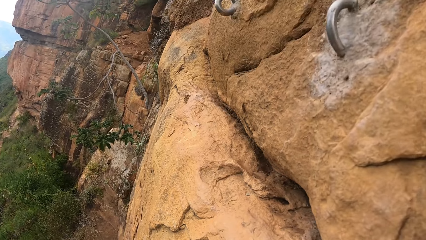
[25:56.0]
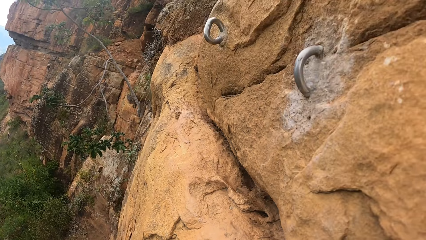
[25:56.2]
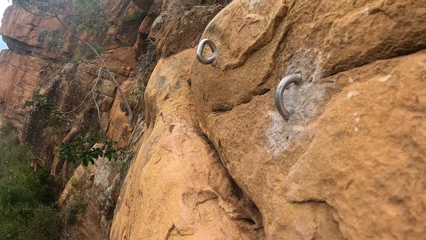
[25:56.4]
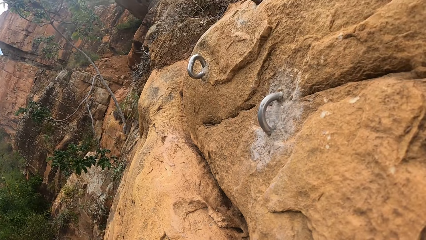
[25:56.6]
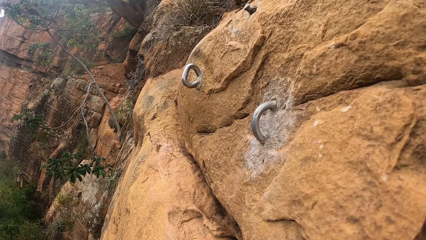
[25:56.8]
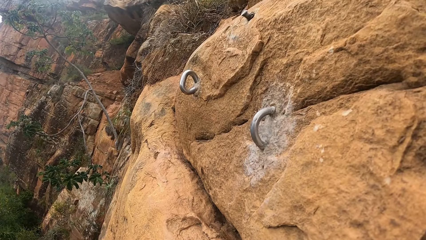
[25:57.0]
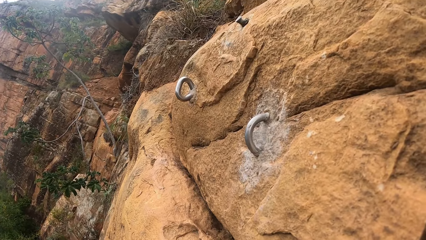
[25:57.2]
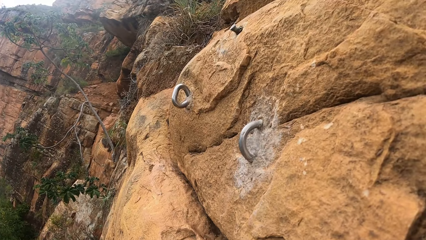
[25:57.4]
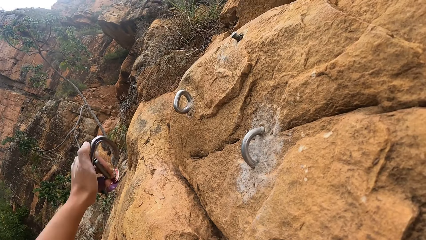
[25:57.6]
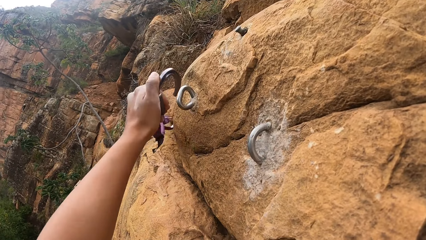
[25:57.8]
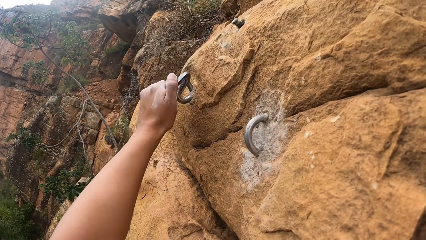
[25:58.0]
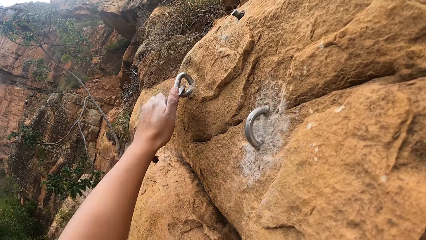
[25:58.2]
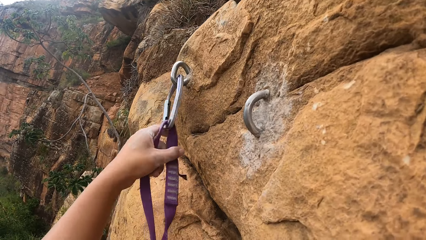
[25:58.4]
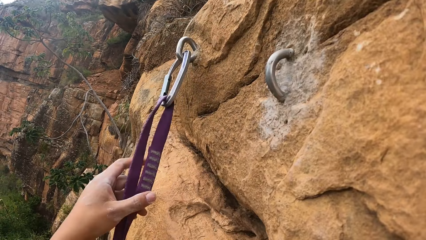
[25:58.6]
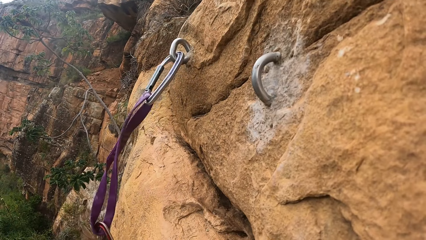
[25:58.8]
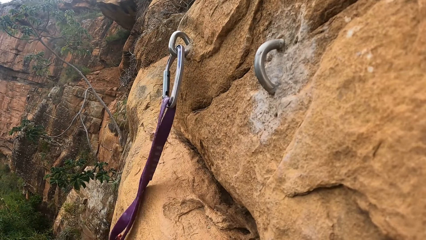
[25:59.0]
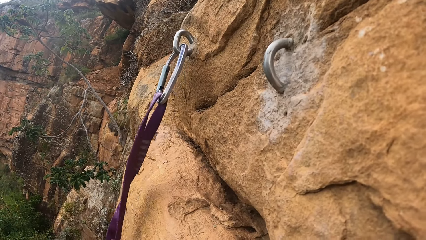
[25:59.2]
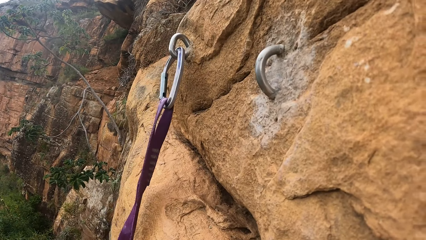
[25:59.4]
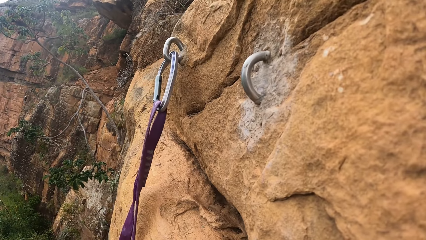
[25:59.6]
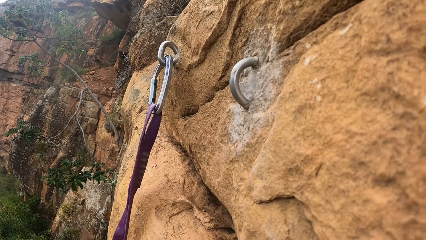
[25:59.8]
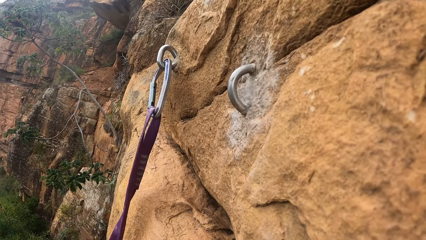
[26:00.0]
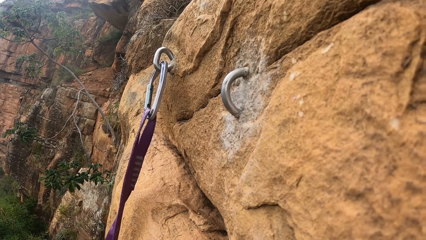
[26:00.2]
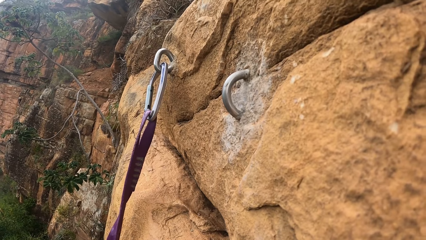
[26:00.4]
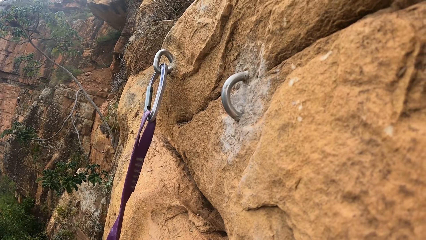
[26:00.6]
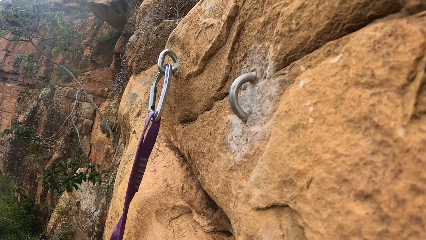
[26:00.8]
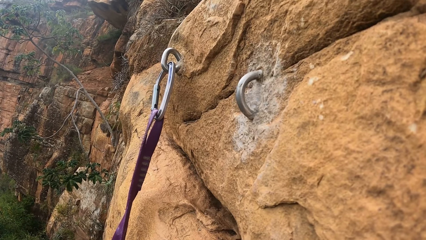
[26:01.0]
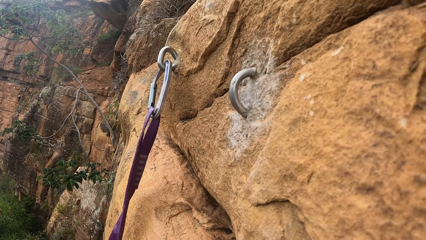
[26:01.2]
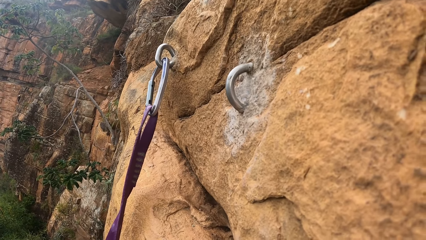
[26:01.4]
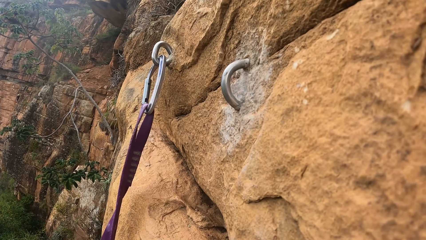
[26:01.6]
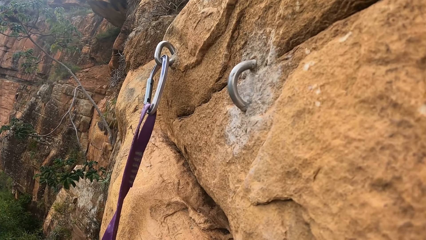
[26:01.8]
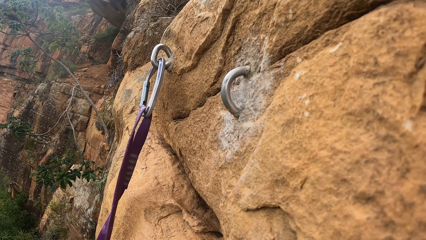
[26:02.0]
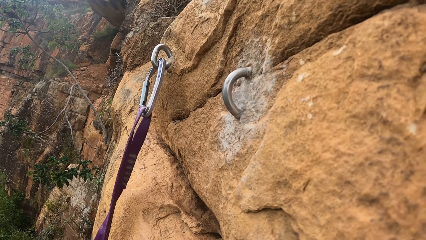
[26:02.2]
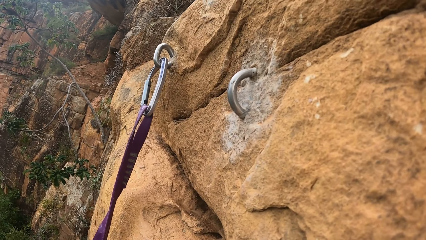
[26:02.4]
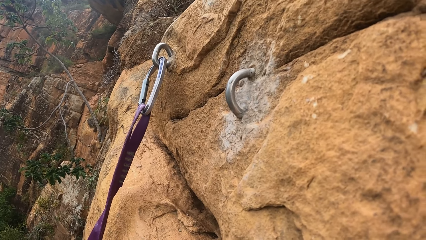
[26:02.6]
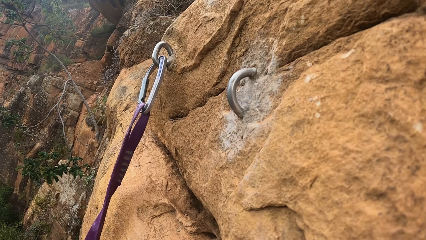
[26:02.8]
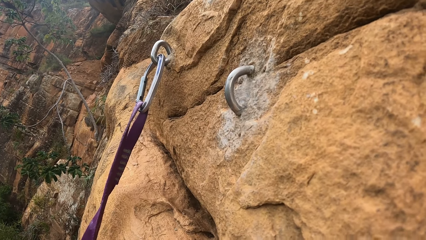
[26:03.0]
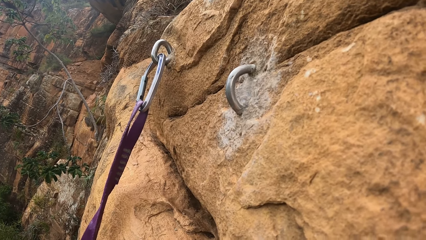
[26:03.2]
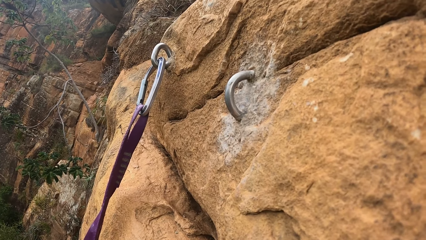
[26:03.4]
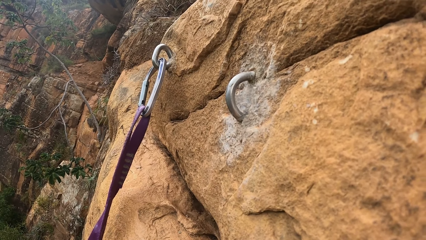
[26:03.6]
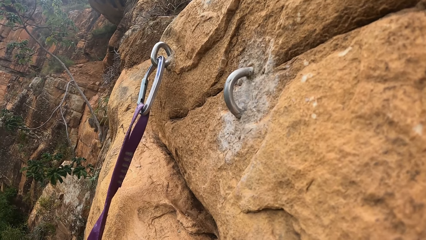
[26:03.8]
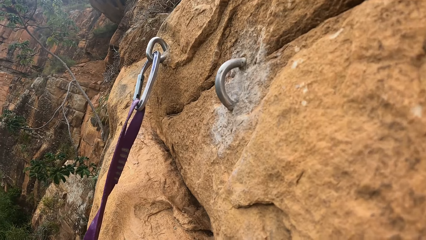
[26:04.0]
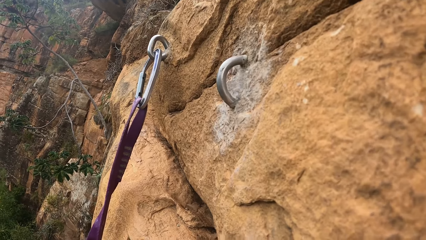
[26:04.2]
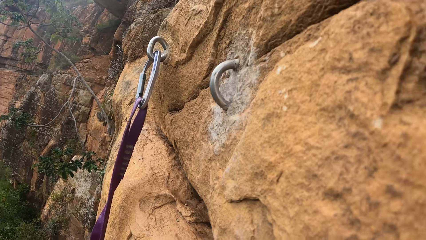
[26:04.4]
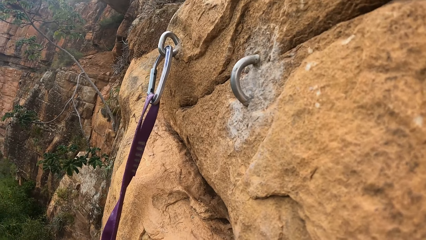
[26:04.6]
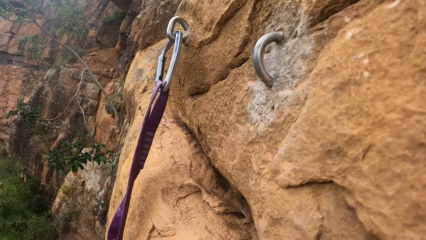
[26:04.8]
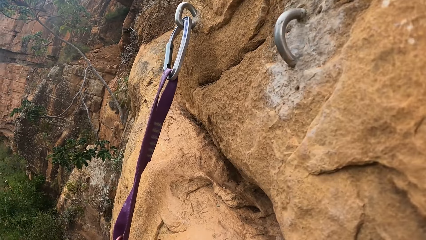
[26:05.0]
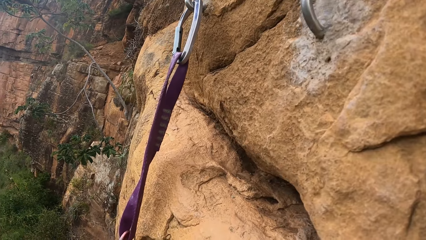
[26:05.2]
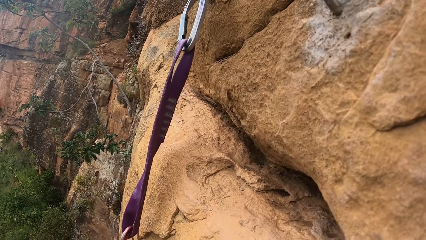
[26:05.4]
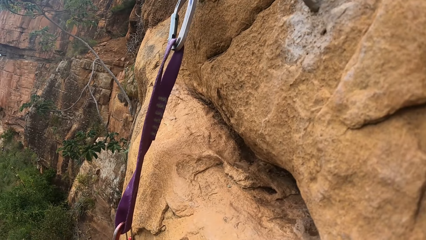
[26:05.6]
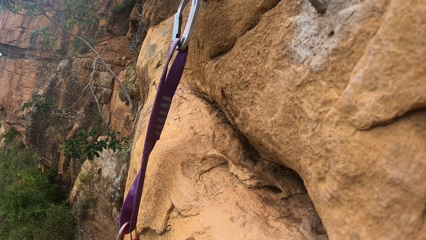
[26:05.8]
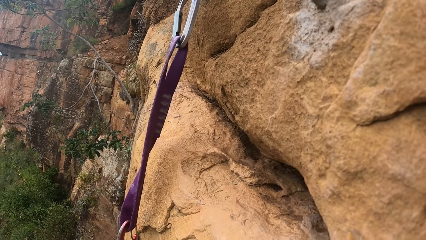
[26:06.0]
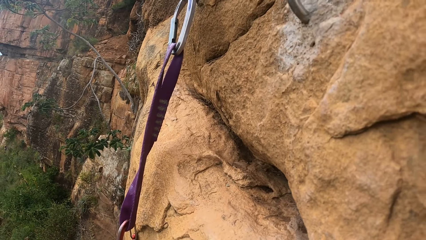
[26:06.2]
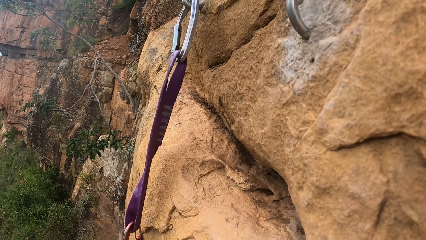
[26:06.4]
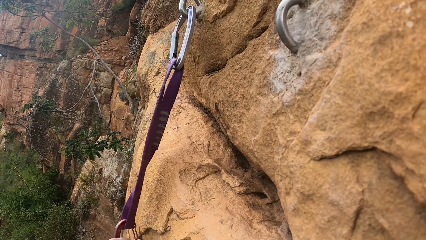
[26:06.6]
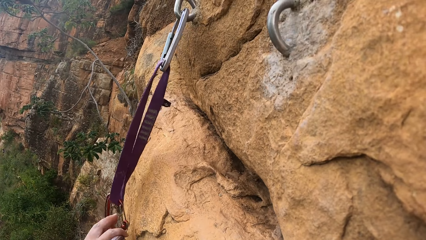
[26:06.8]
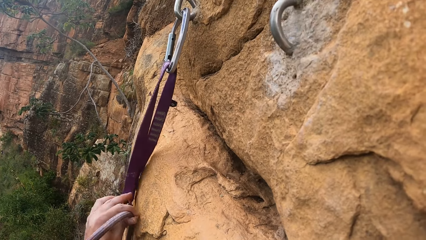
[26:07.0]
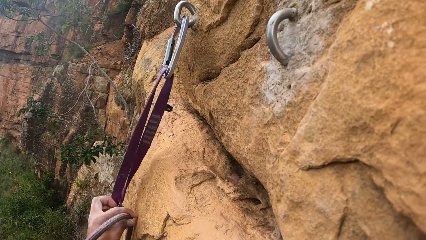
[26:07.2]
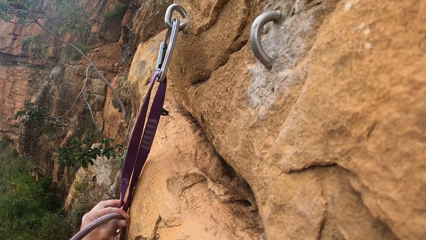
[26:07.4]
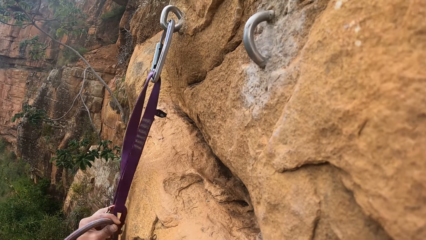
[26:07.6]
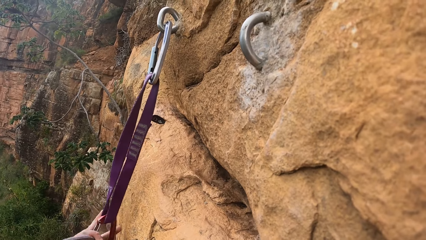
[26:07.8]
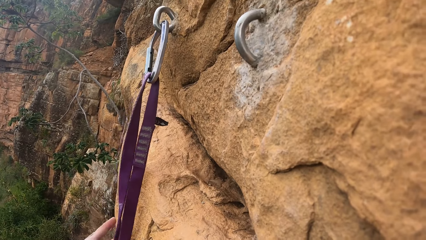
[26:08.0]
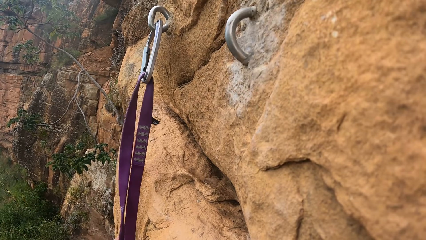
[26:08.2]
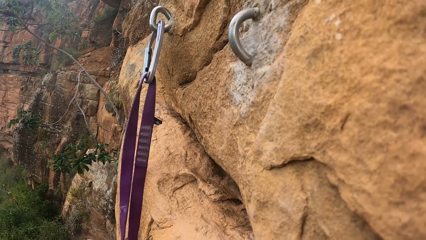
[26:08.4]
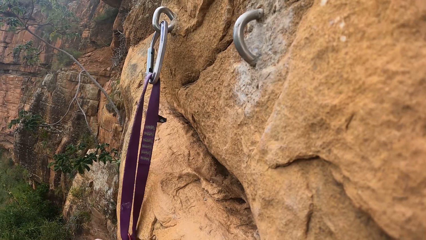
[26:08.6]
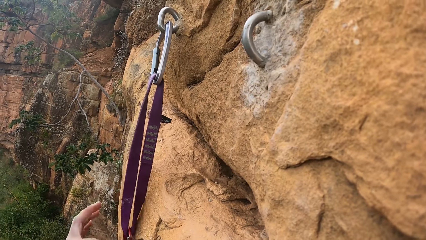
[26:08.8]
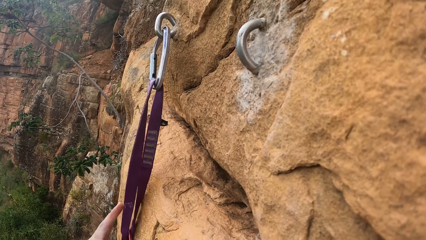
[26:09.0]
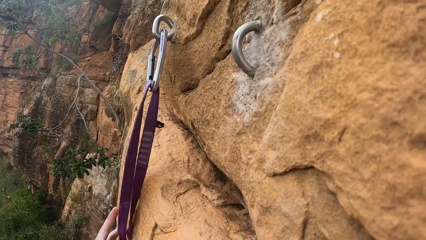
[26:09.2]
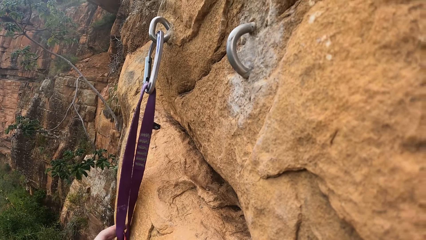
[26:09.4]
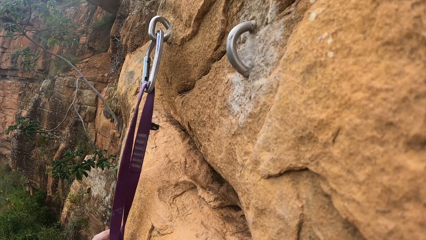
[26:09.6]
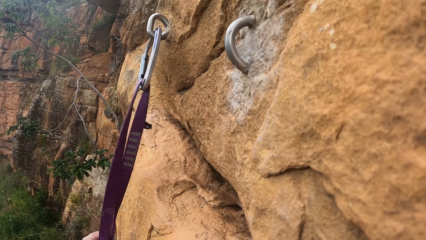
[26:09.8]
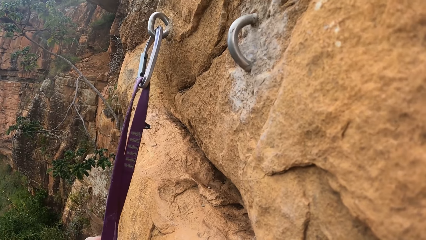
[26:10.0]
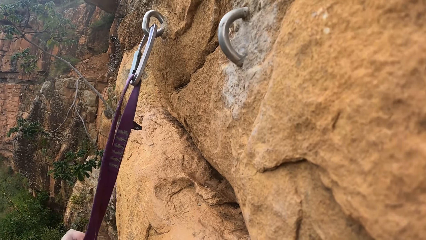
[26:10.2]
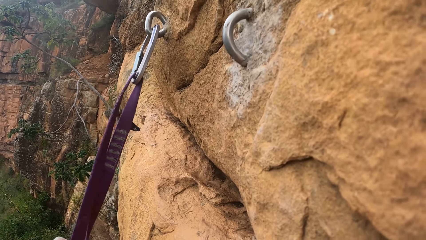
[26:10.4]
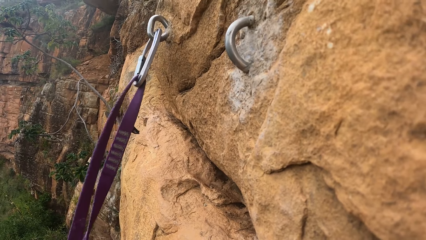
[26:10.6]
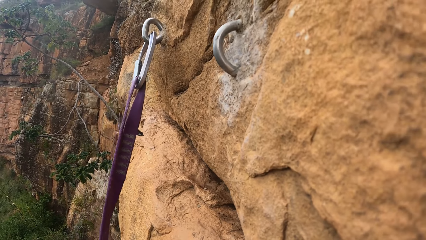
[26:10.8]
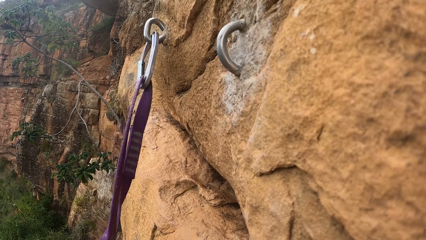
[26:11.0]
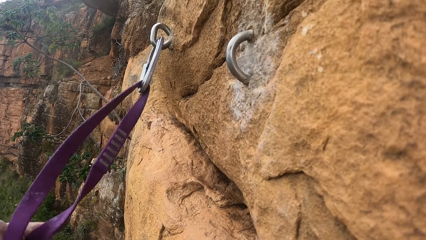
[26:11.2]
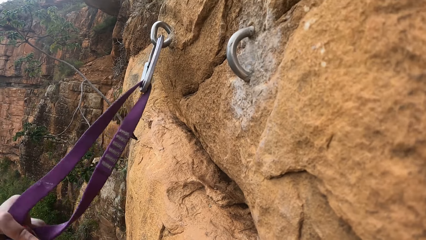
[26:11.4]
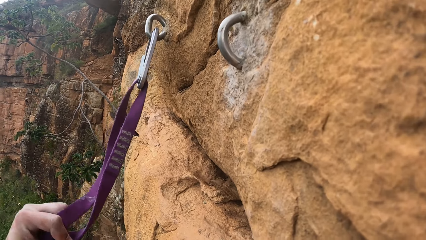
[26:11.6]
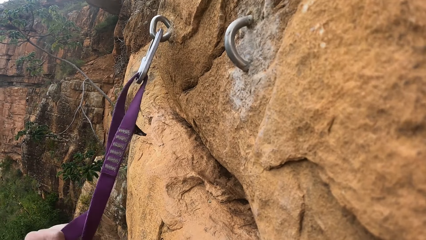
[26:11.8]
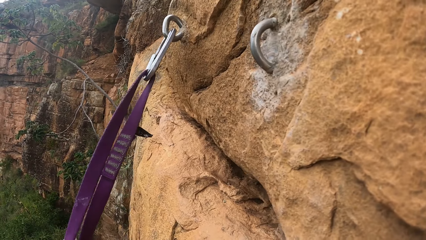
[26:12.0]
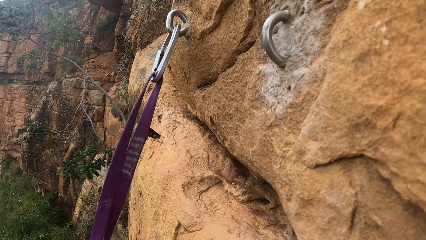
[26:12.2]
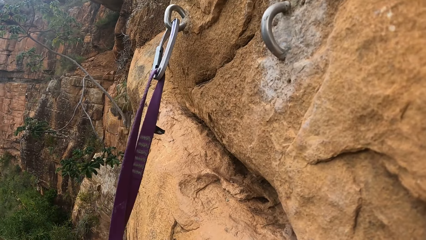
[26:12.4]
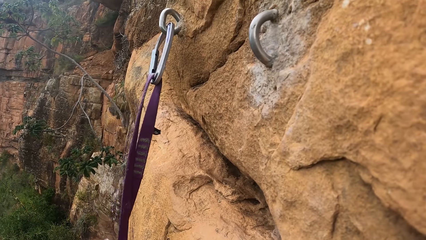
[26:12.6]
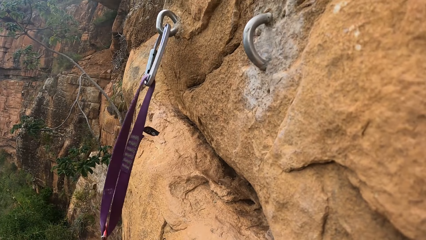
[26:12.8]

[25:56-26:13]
The camera wearer puts the carabiner in the rock hook. They adjust the climbing rope. They stare. They adjust the rope. They put the rope in the carabiner.
